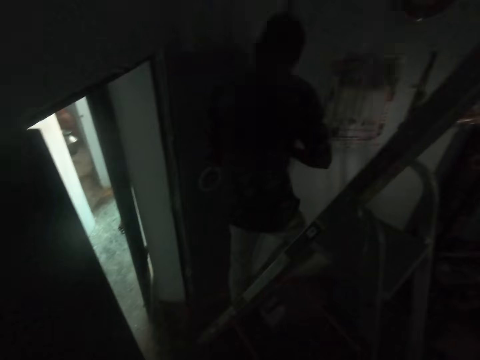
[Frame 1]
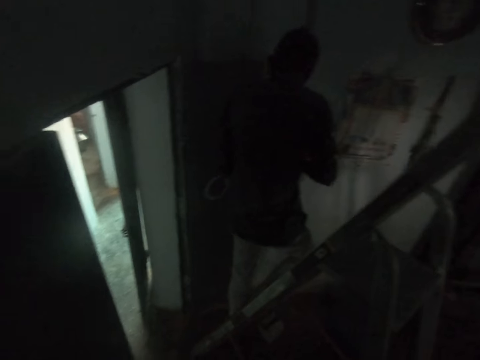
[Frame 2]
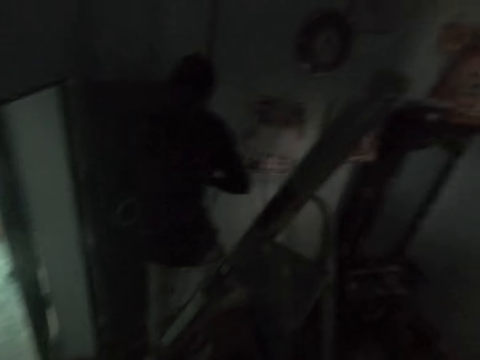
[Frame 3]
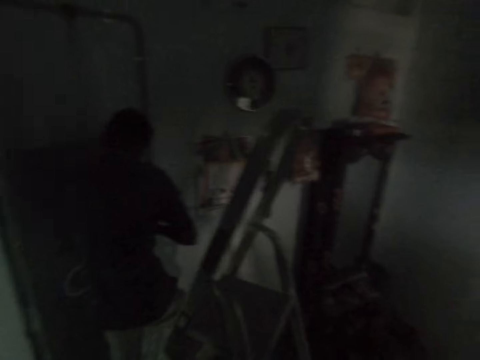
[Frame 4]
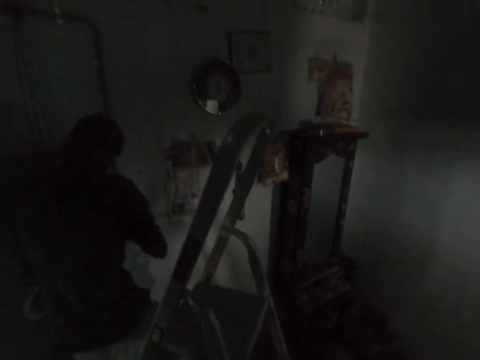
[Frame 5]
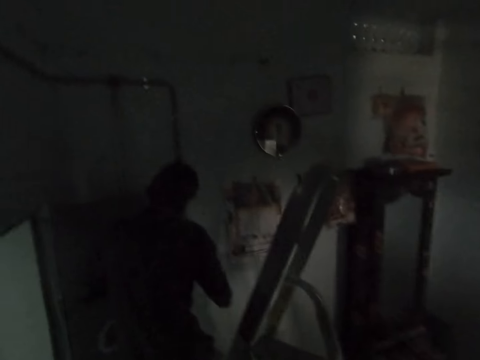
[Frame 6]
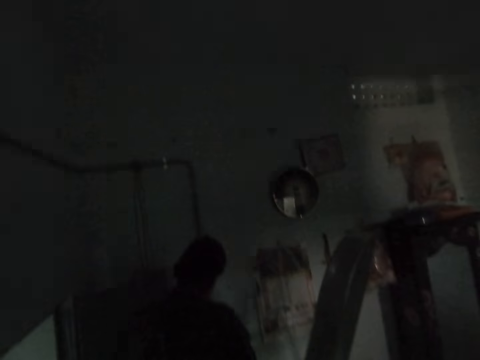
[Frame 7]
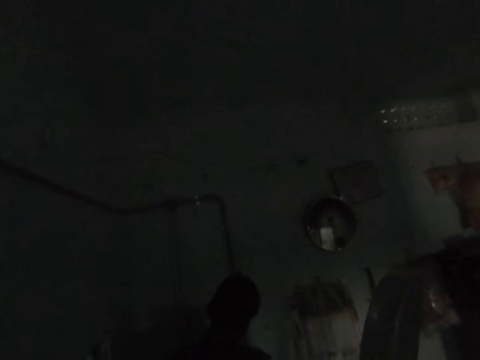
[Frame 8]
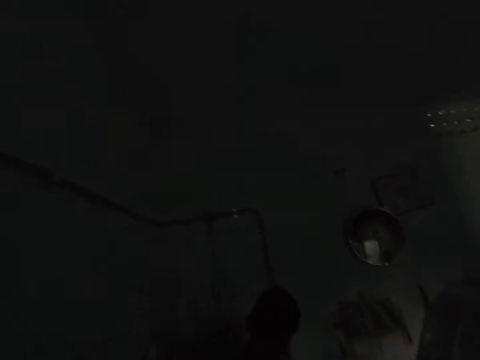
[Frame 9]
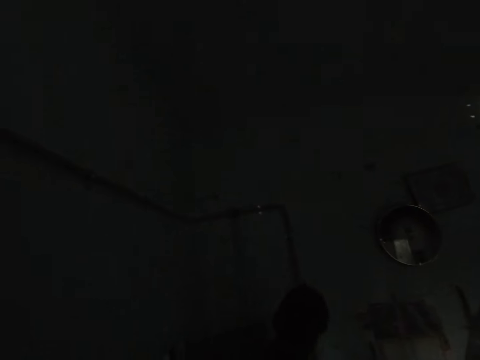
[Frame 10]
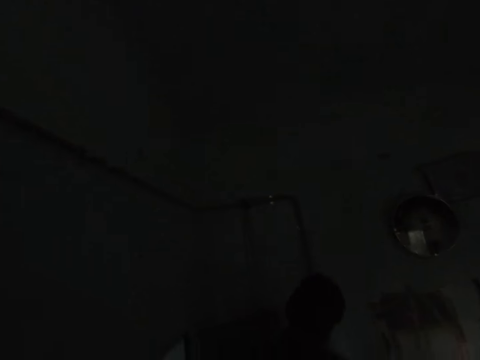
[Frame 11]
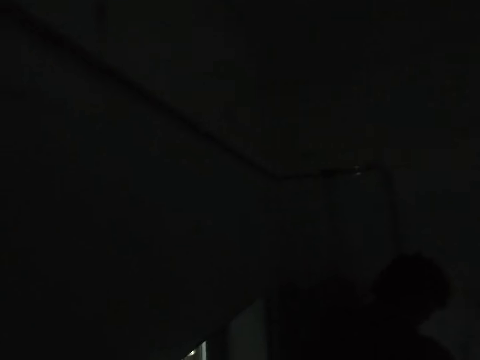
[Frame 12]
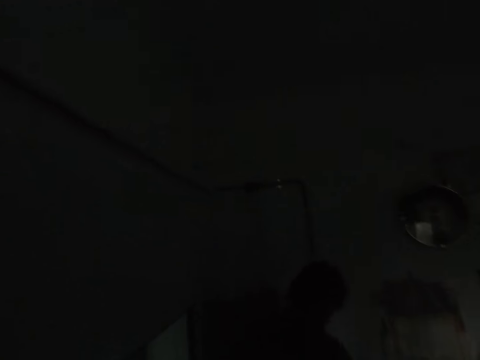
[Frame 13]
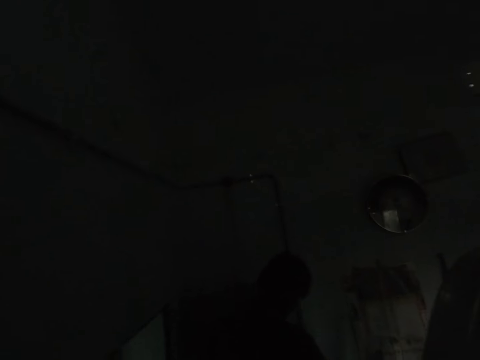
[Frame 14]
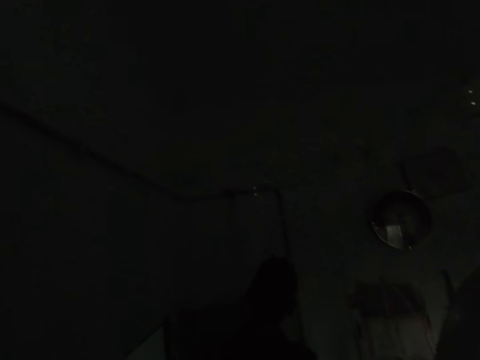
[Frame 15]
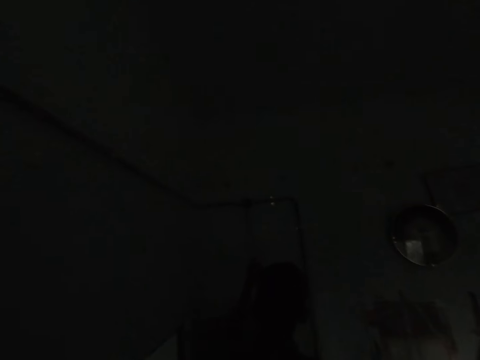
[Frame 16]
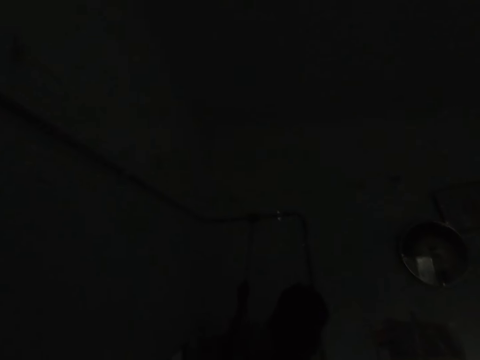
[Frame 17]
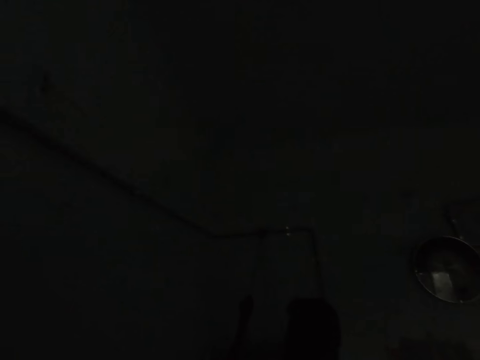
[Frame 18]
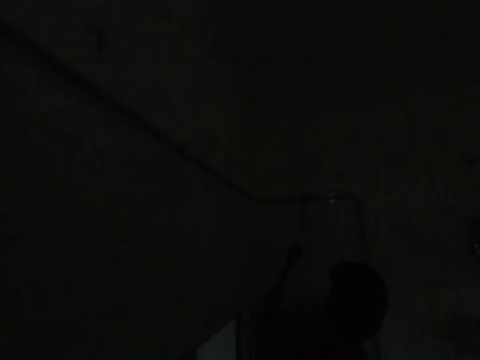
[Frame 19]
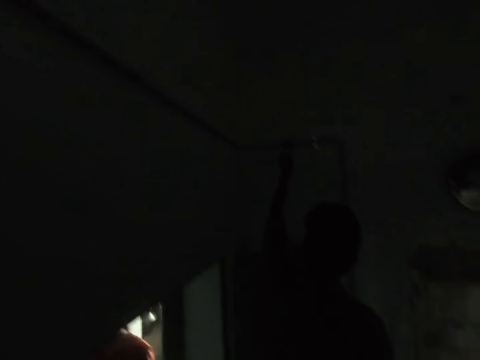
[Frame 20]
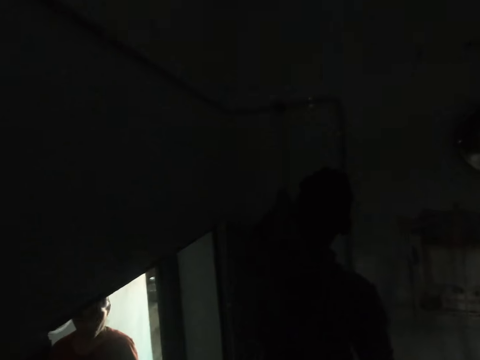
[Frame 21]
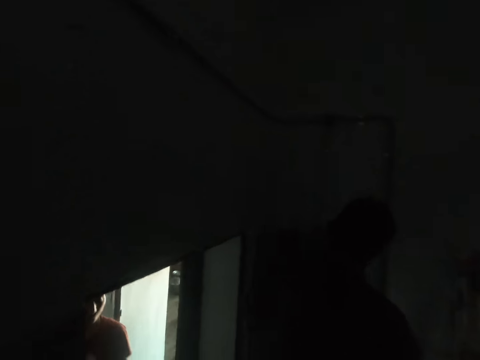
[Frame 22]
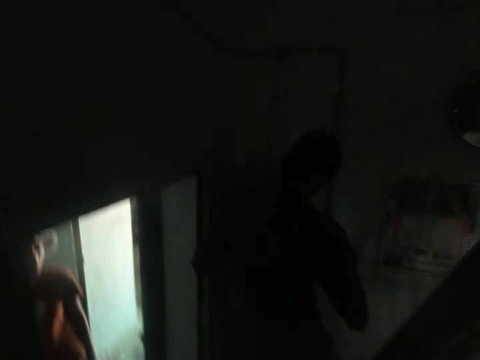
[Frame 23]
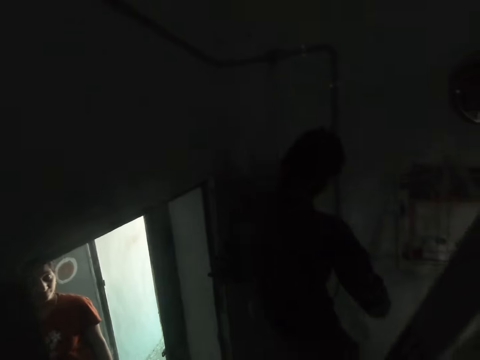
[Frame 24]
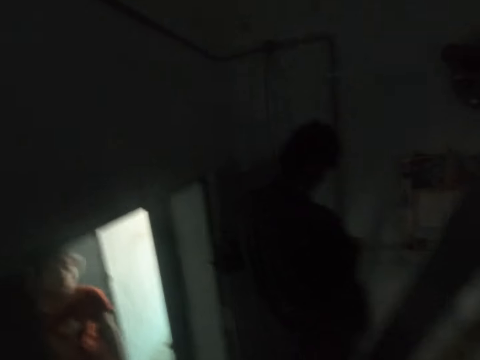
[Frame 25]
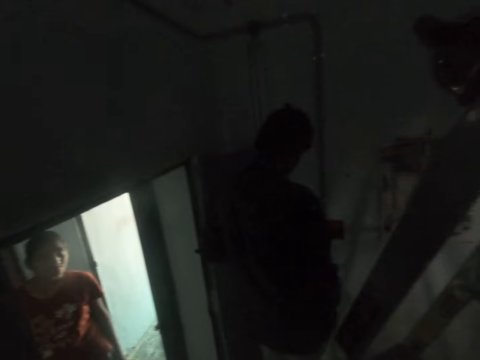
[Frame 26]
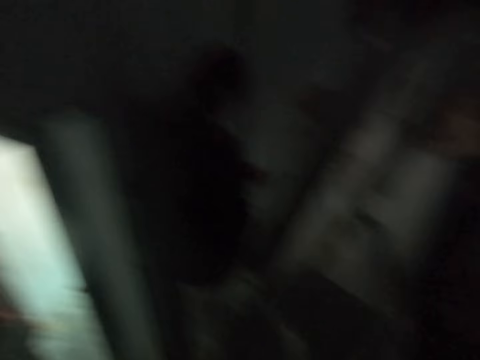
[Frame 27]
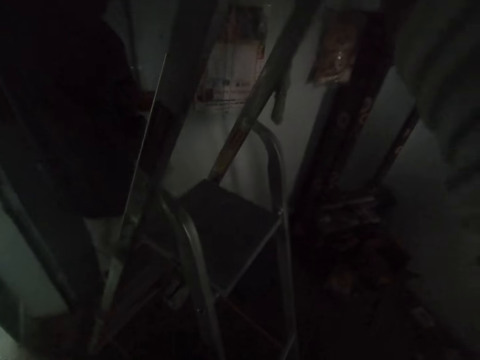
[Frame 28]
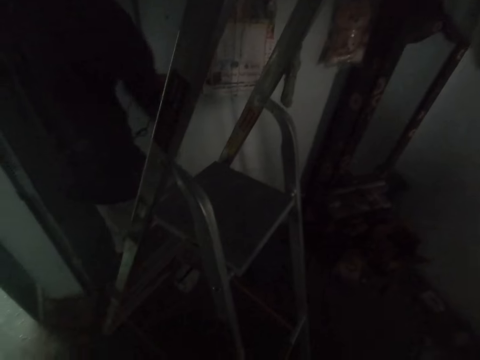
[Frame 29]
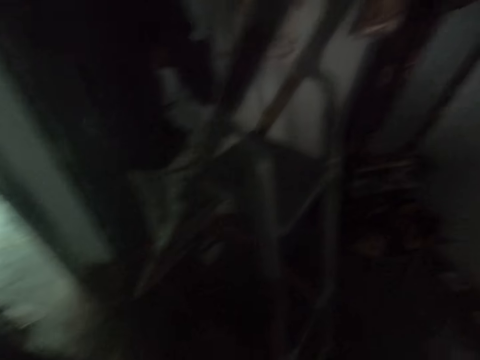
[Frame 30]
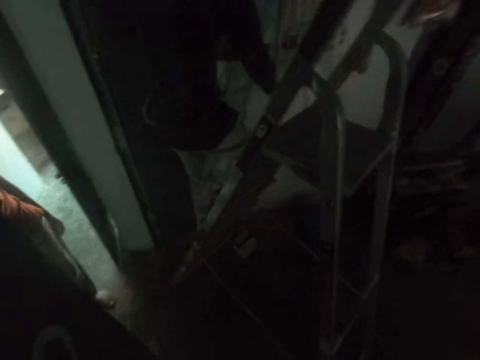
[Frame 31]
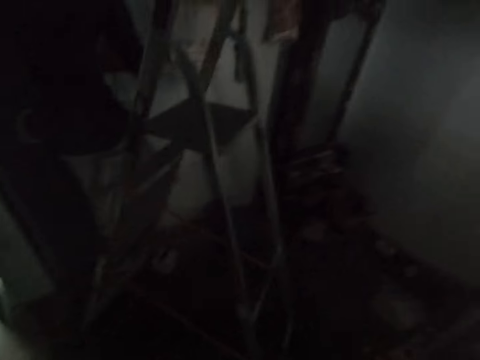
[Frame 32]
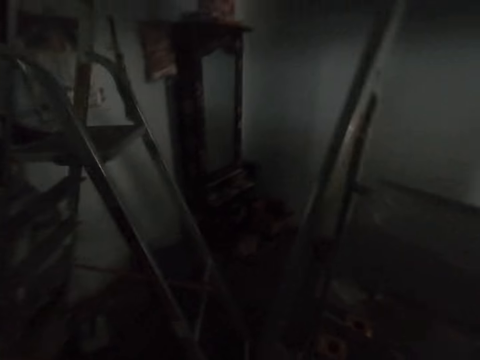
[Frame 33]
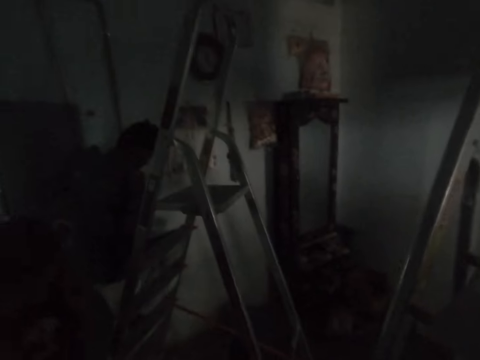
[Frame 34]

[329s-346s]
A lady walks around. The camera wearer looks around.

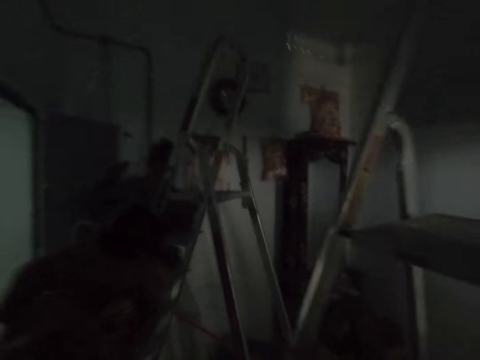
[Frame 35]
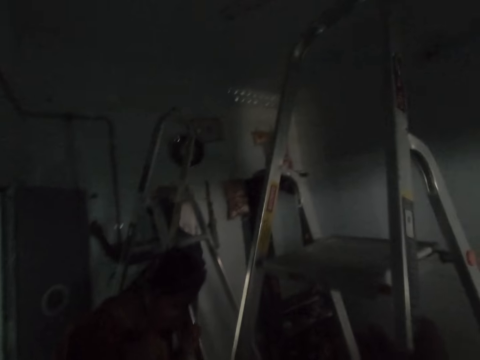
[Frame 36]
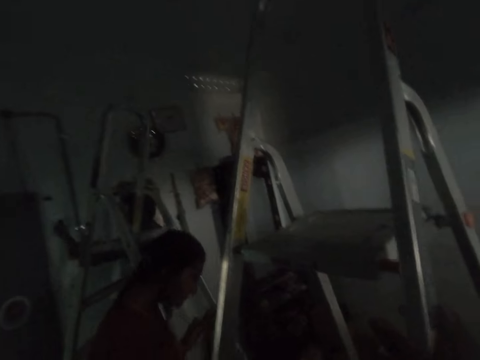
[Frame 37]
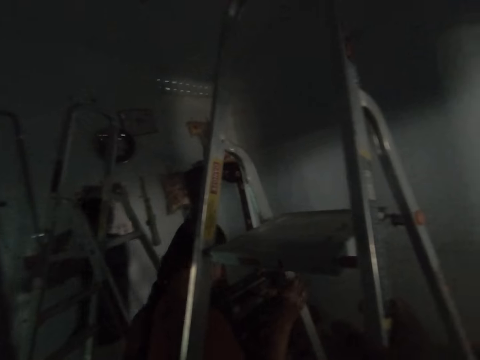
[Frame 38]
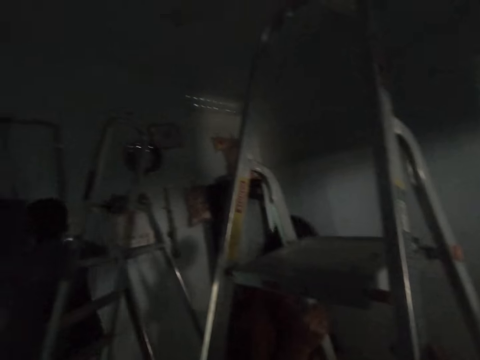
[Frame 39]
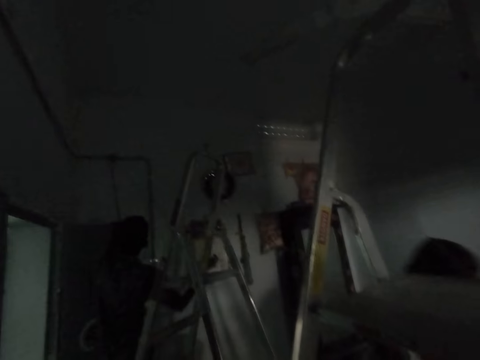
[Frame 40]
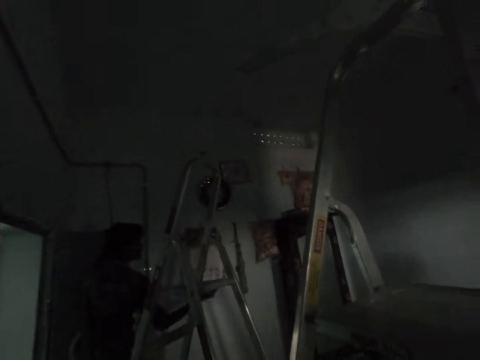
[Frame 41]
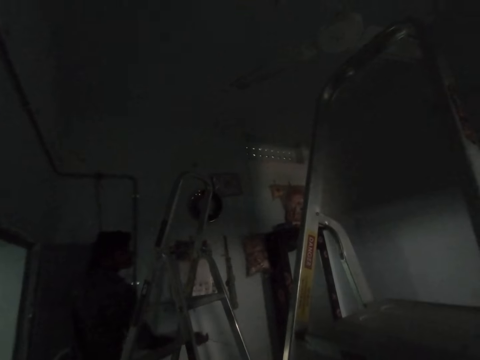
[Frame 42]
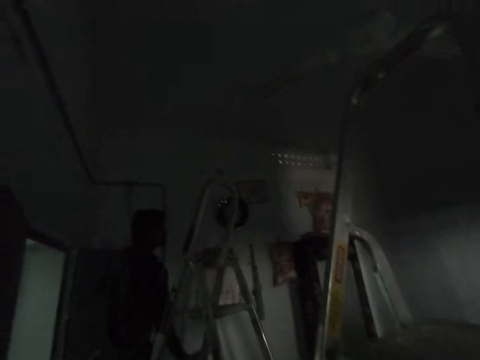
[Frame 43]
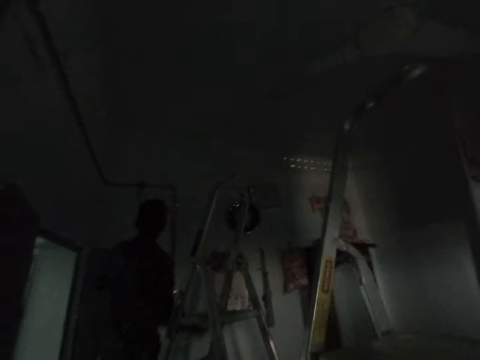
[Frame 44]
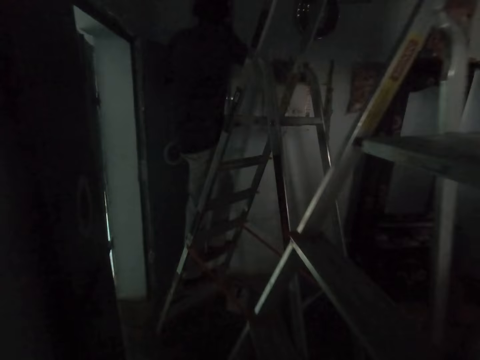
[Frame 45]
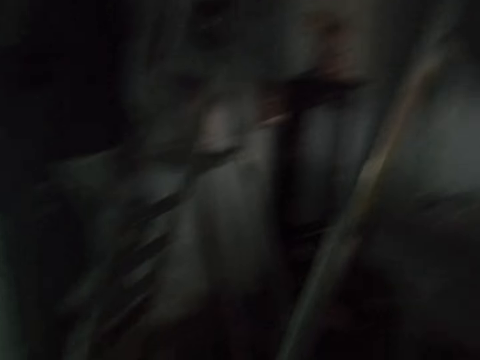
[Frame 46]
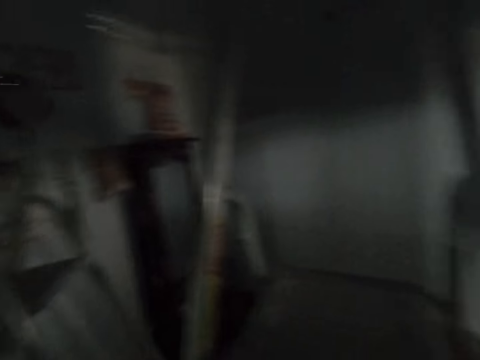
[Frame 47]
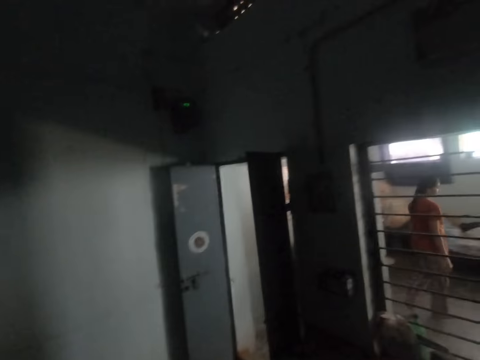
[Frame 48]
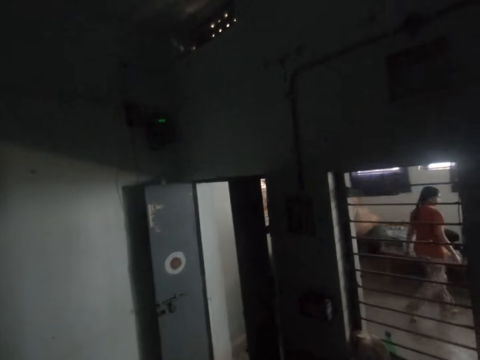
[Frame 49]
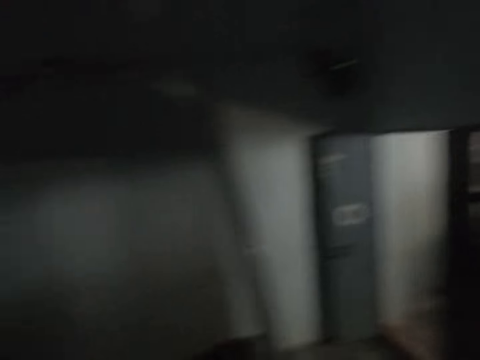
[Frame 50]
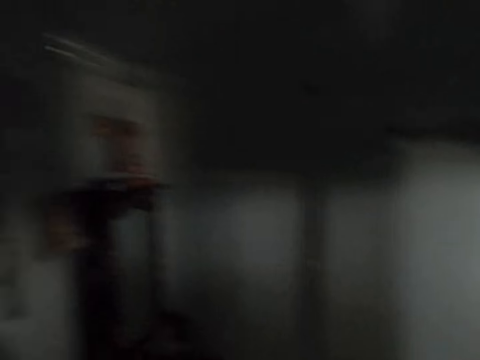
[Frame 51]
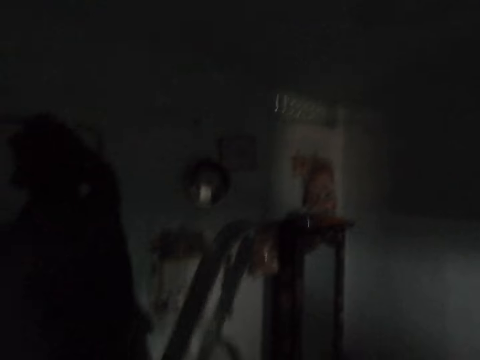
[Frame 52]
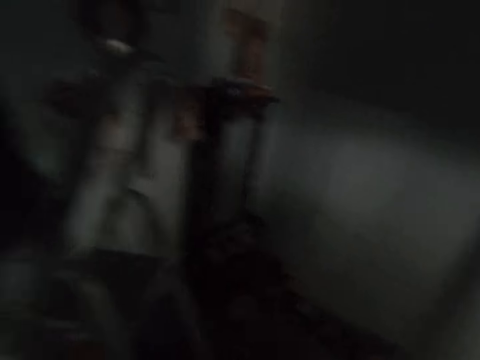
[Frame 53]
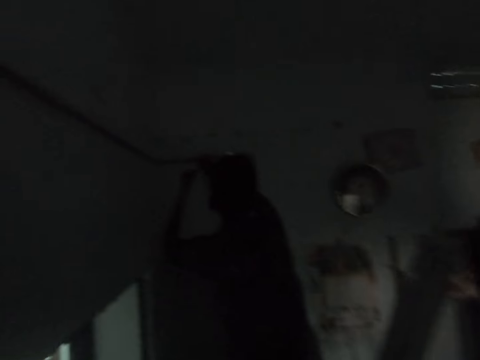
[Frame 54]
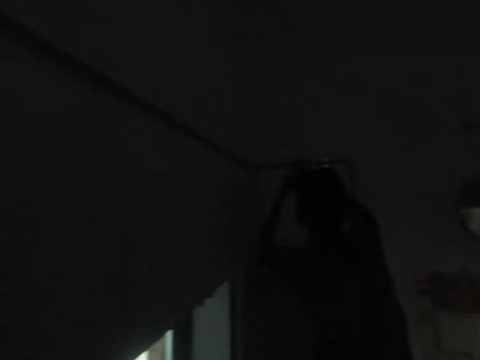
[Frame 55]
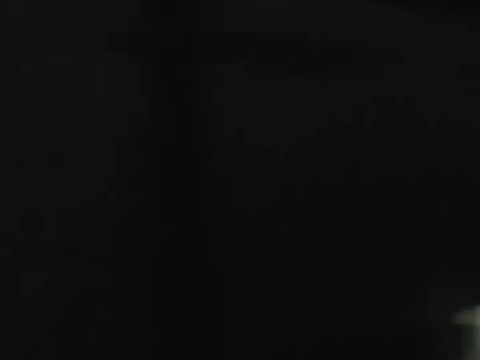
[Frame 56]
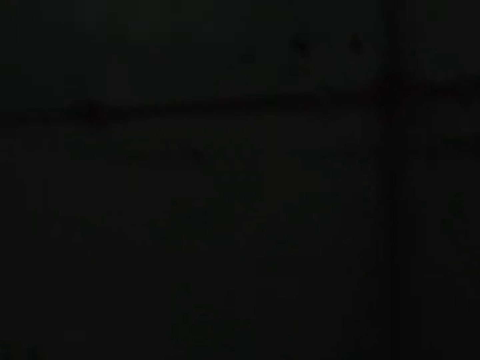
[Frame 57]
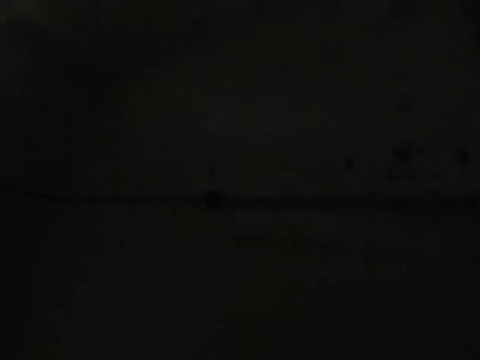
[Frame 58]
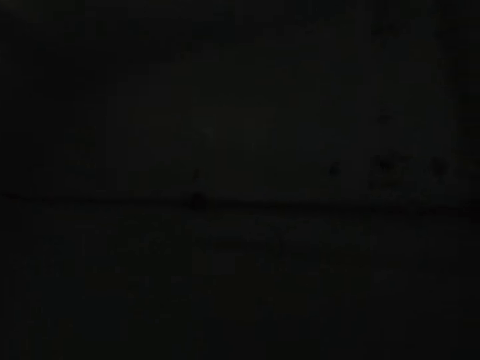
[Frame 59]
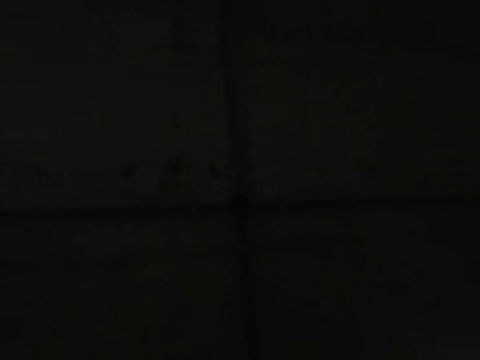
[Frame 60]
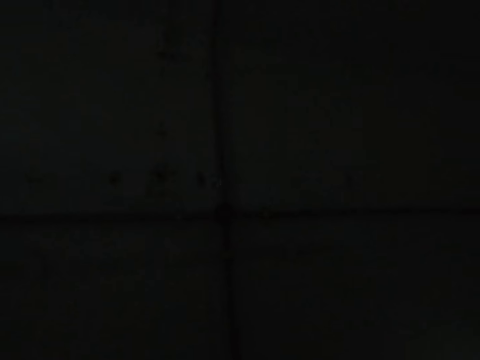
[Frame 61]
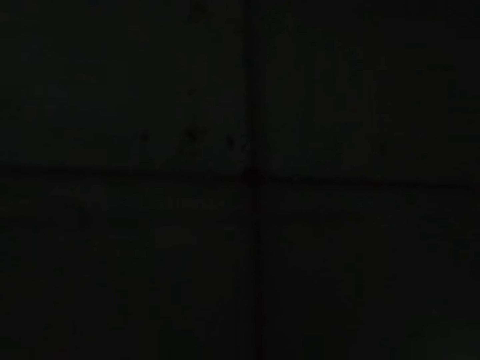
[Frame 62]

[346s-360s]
The lady holds a ladder. A man climbs the ladder. The camera wearer moves around. The man fixes a cable. The camera wearer looks around.
